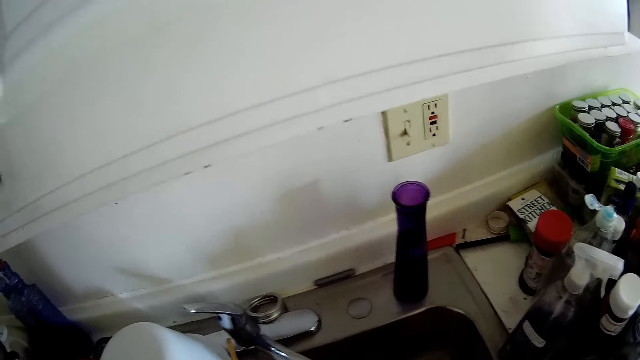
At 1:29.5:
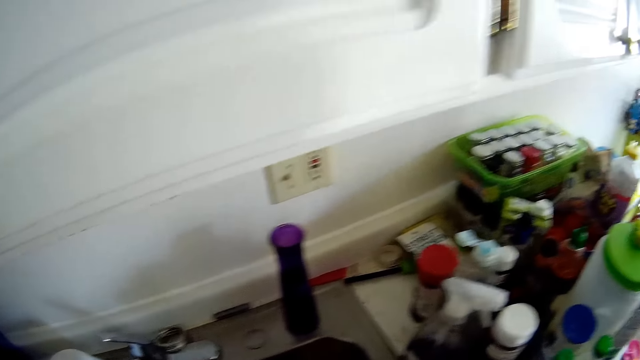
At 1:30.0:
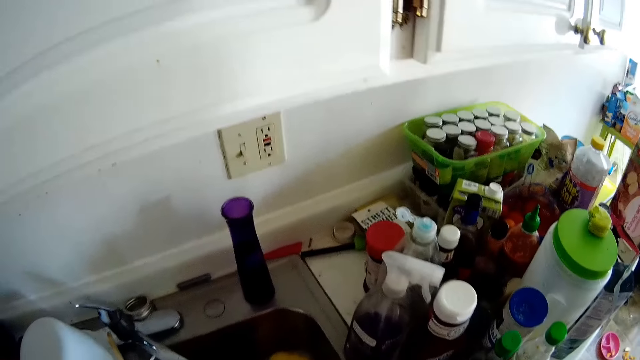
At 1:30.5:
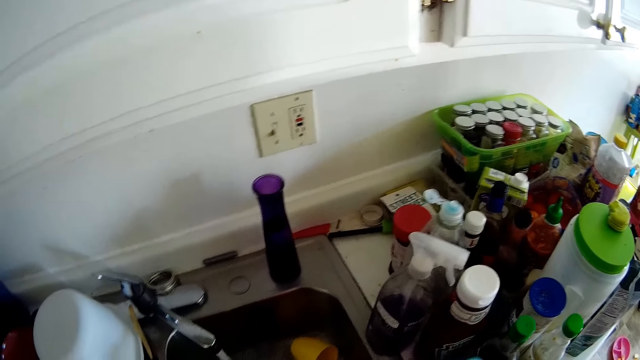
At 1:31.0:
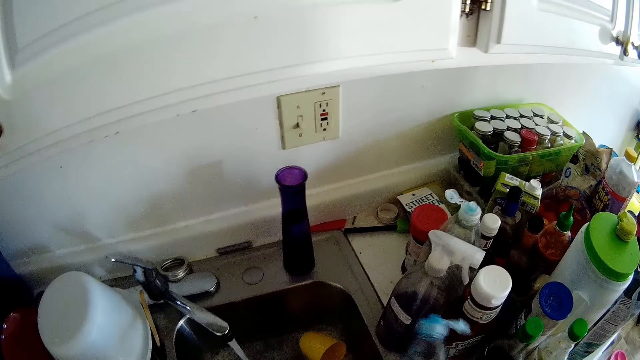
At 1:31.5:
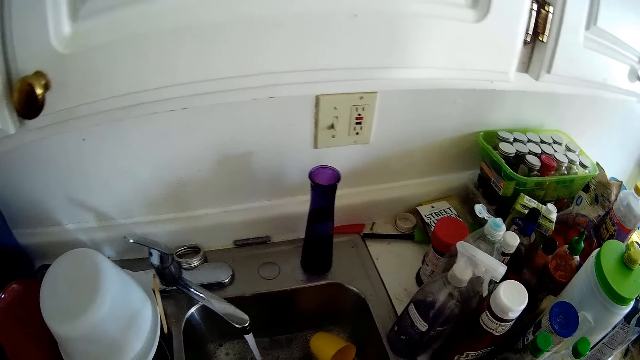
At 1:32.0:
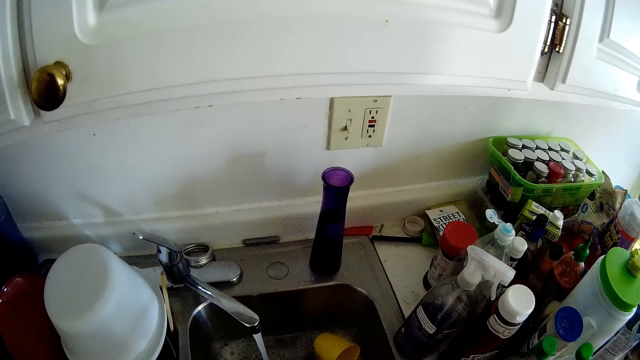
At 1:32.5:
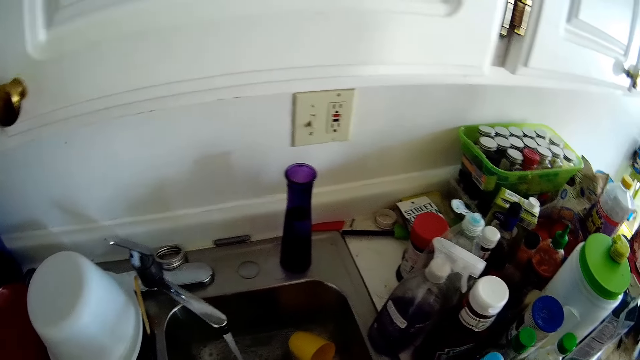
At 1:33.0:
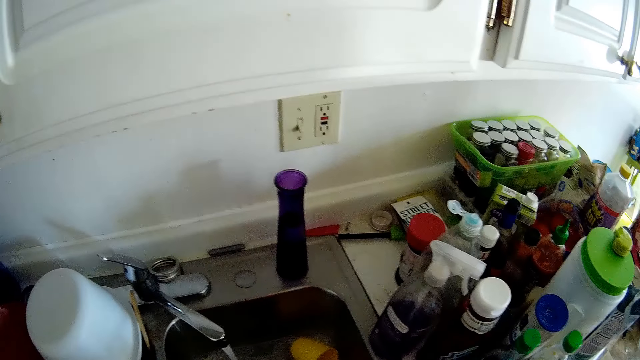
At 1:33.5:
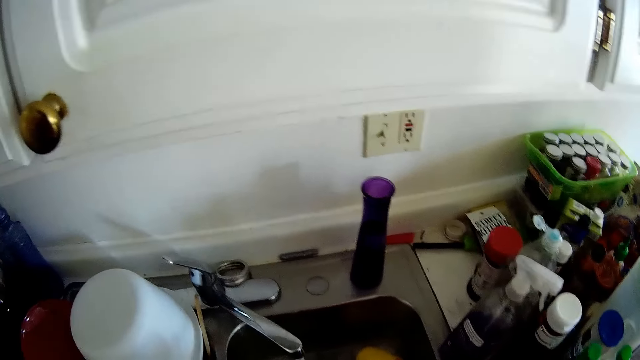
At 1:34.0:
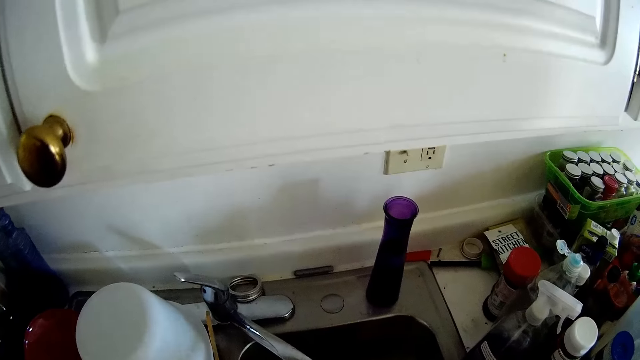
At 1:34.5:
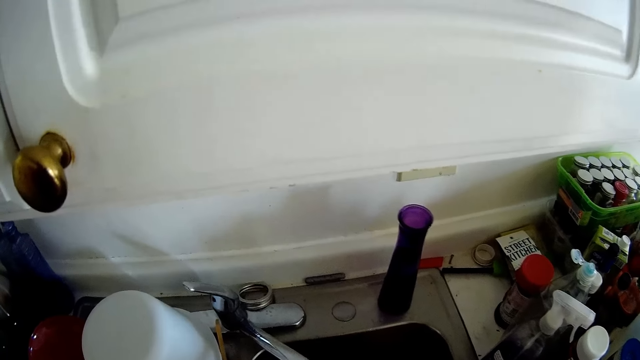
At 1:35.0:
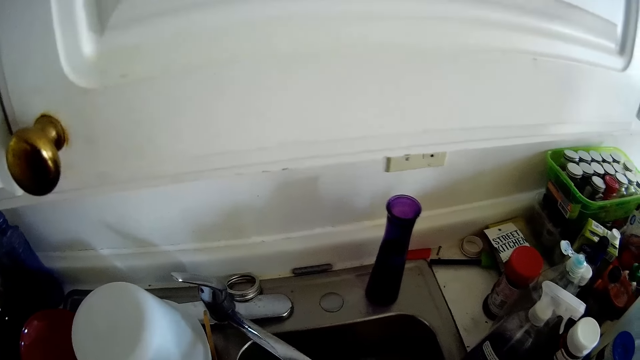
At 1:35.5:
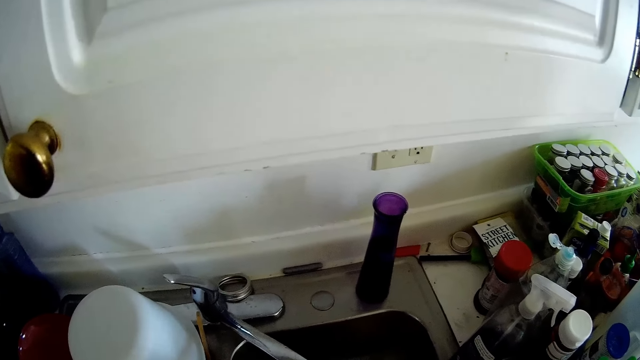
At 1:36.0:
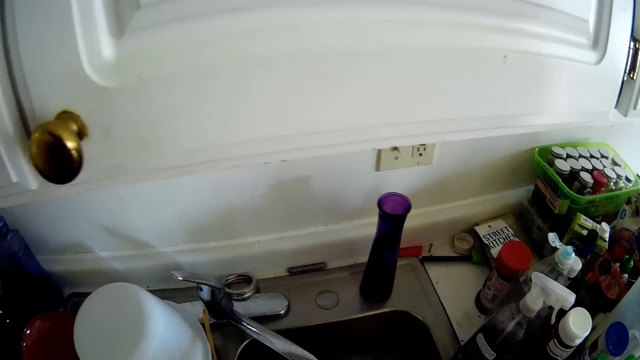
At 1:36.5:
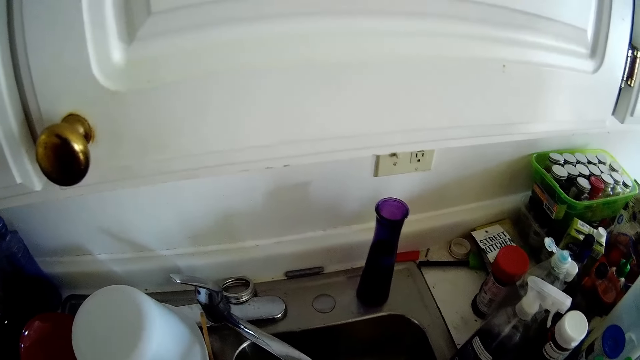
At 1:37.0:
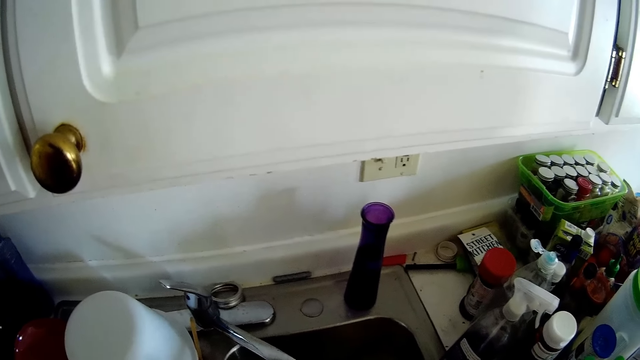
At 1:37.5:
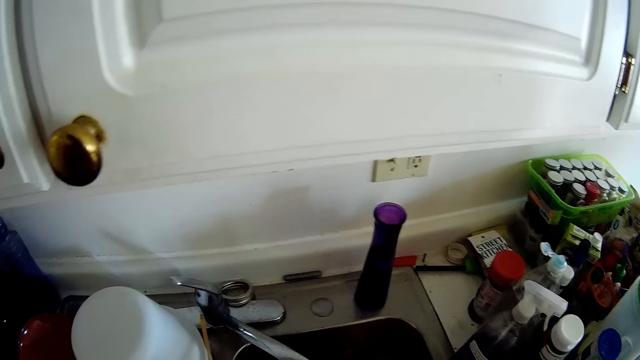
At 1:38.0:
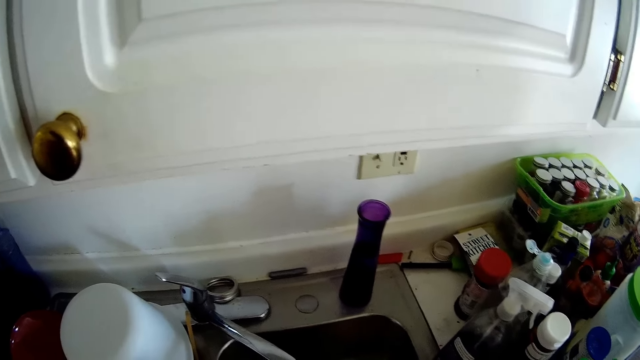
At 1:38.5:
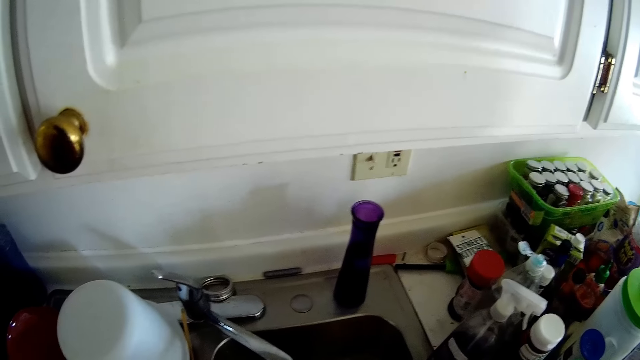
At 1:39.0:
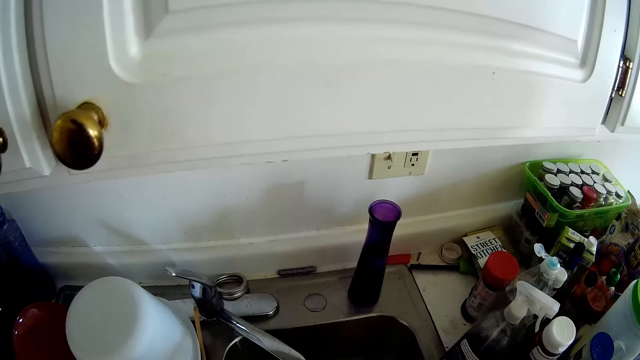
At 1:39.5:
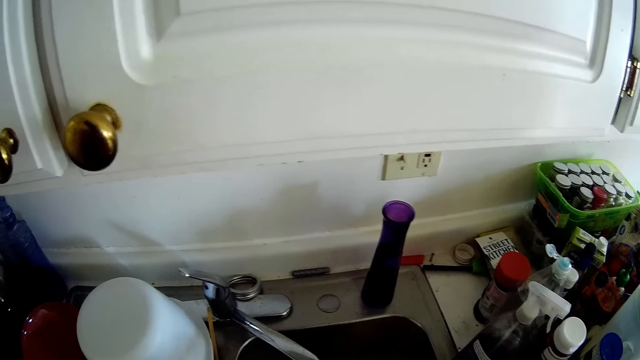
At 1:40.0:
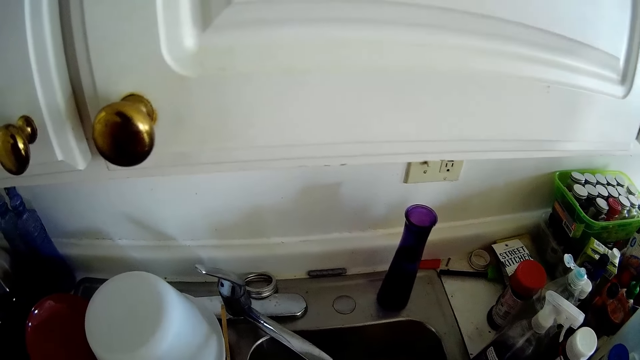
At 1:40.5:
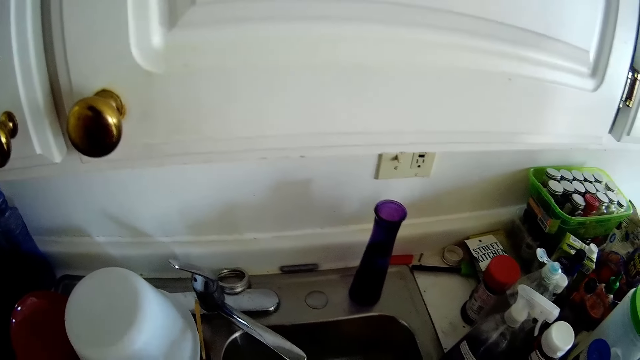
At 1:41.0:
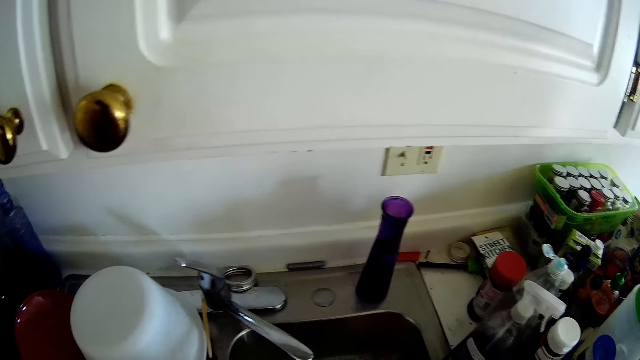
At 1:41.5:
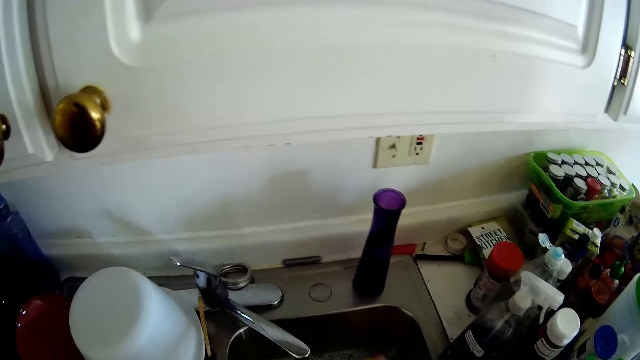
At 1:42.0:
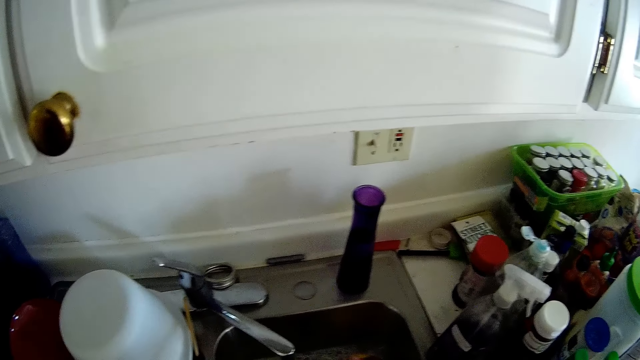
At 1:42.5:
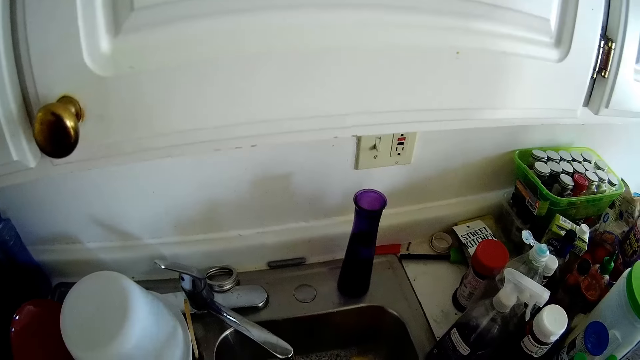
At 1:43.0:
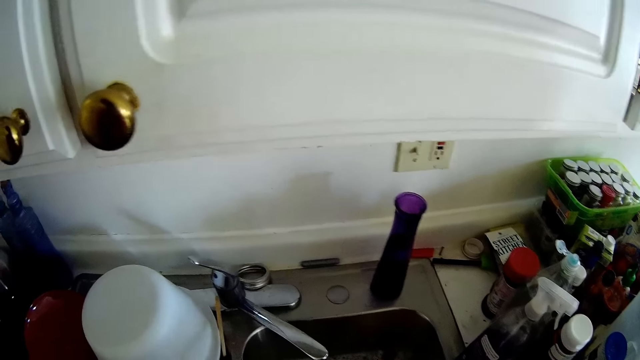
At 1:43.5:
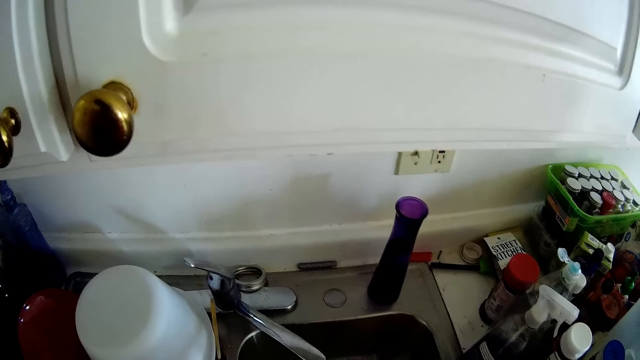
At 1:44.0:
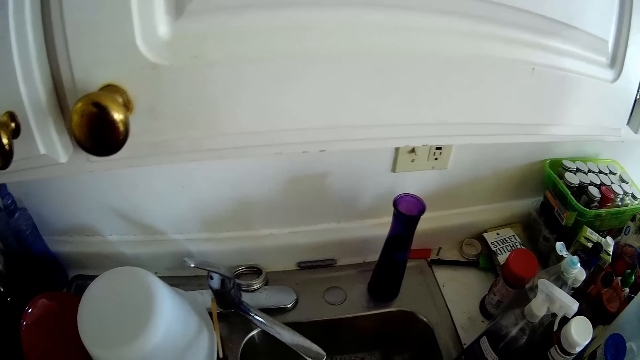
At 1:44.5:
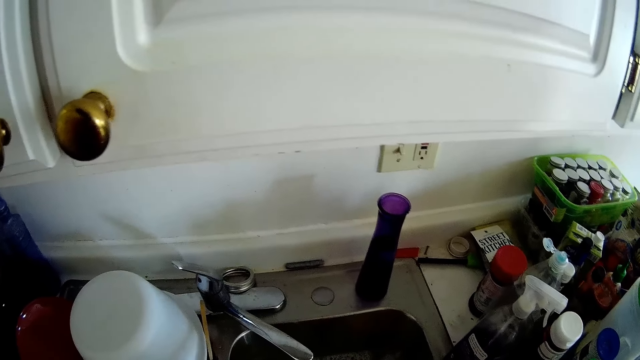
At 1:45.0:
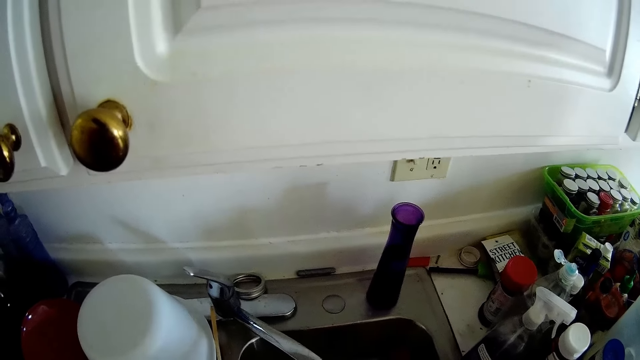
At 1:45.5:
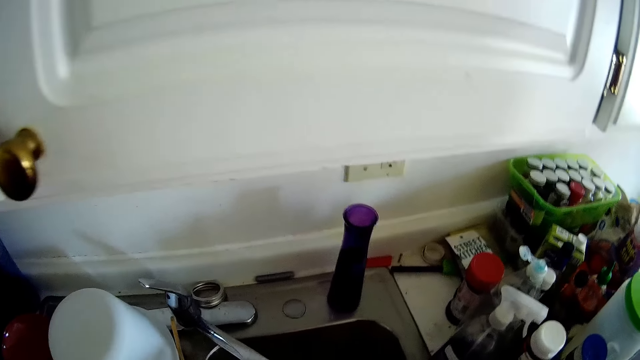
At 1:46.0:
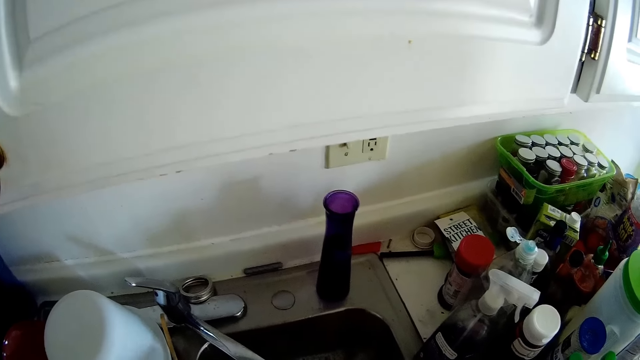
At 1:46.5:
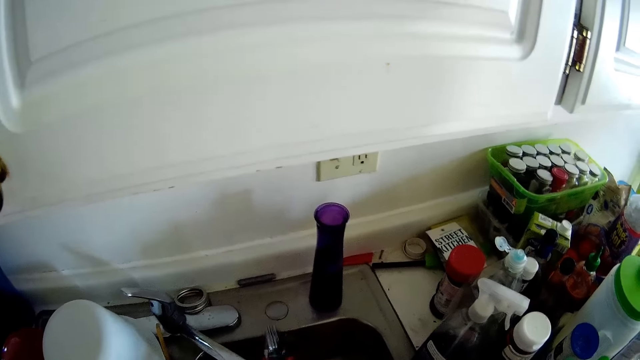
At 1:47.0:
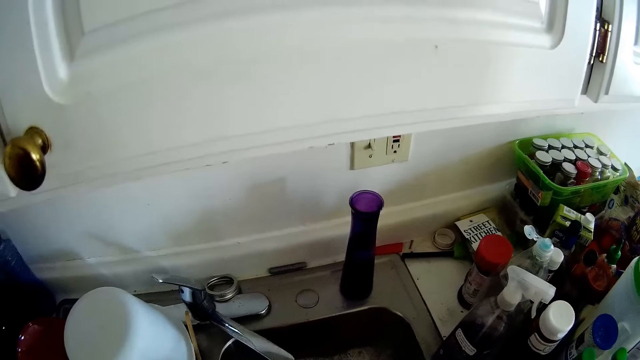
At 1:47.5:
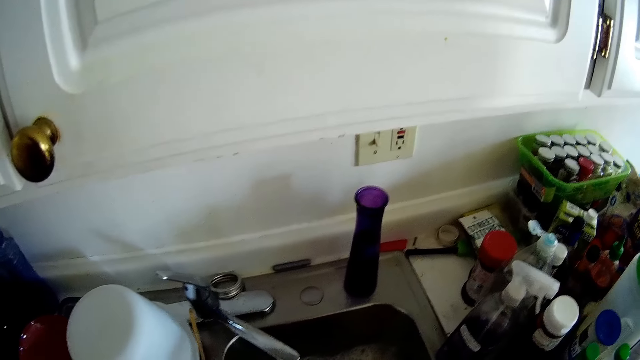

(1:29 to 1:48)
The camera wearer picks up a bottle. They look around. They rinse a fork and a spoon under the running tap with both hands.

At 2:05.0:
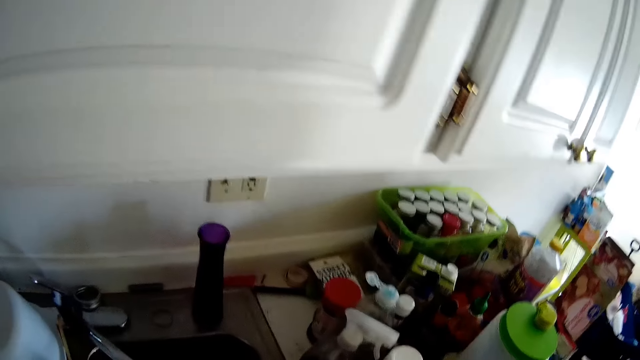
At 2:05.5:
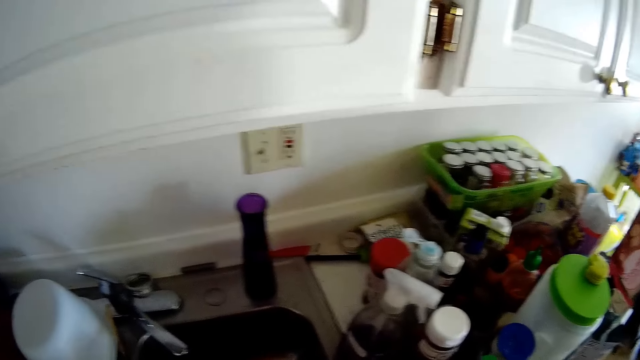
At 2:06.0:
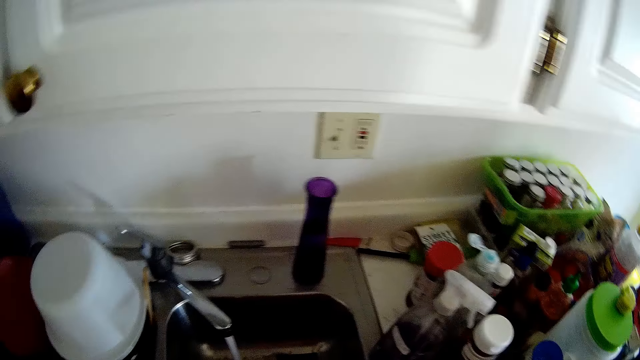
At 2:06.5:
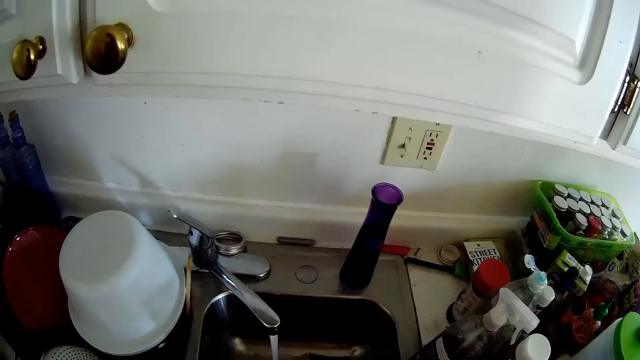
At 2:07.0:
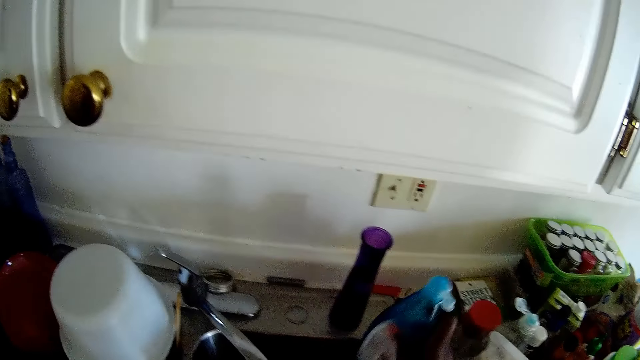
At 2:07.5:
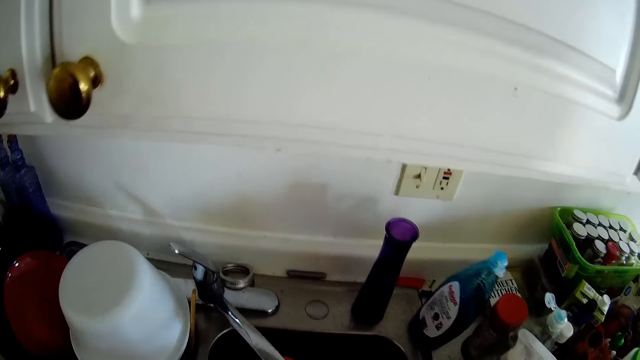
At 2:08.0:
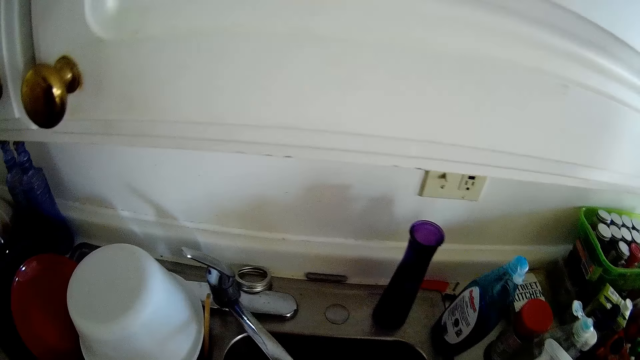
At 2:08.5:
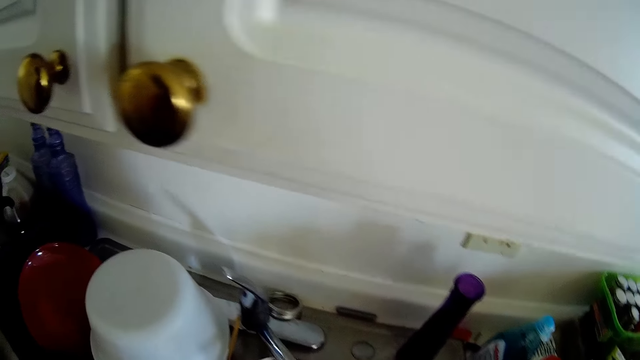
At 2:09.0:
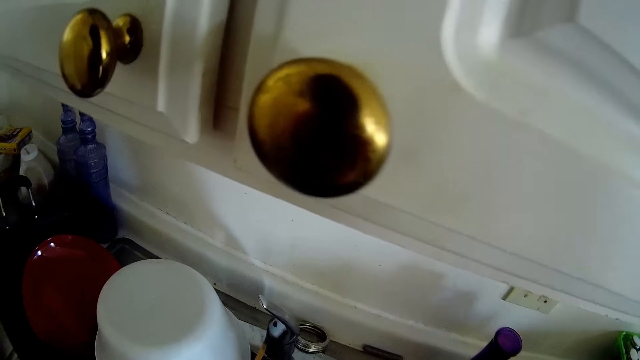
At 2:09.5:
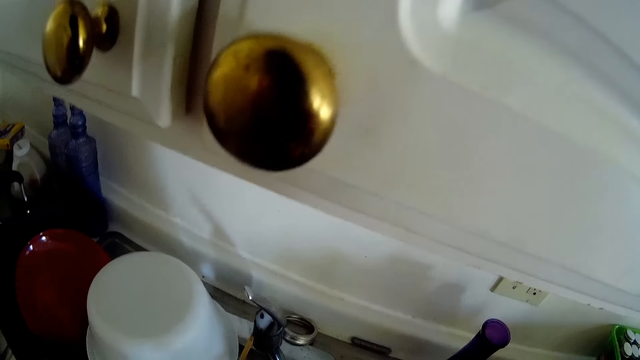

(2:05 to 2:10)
The camera wearer drops a bottle of soap on a kitchen sink with her right hand. She returns the soap on the counter top. She looks around.
